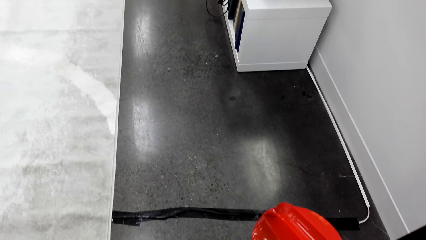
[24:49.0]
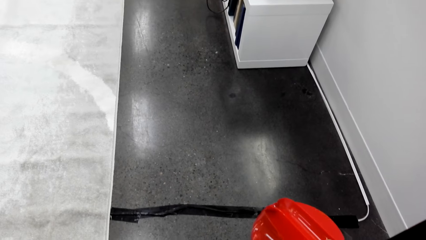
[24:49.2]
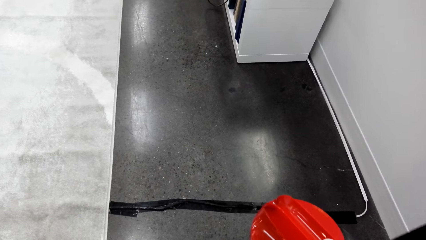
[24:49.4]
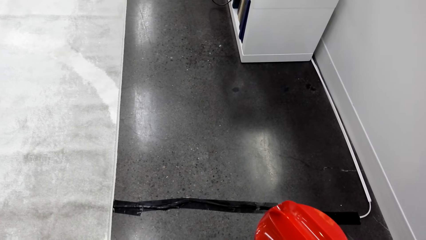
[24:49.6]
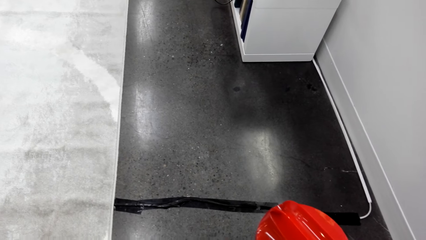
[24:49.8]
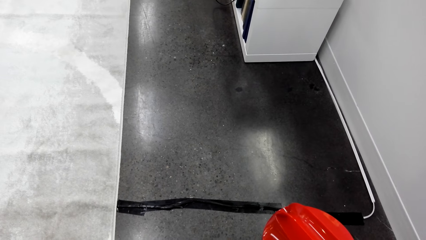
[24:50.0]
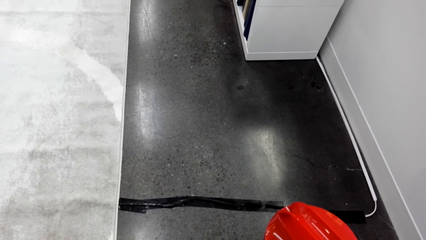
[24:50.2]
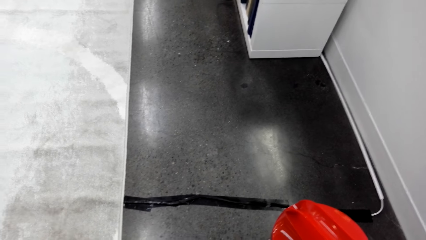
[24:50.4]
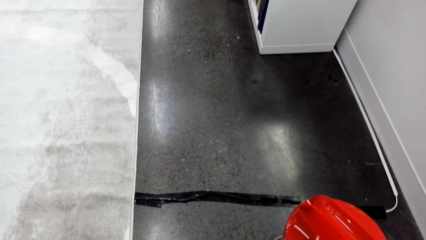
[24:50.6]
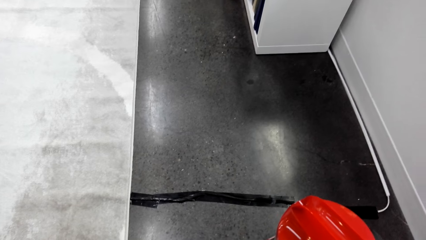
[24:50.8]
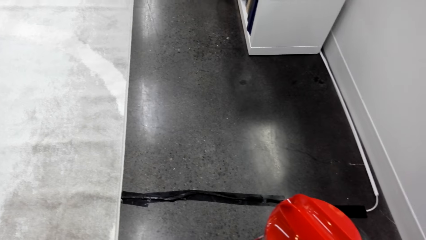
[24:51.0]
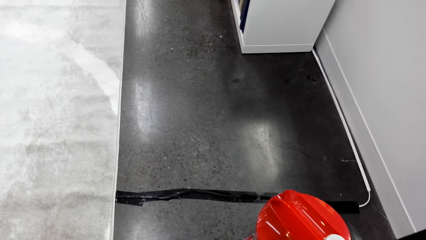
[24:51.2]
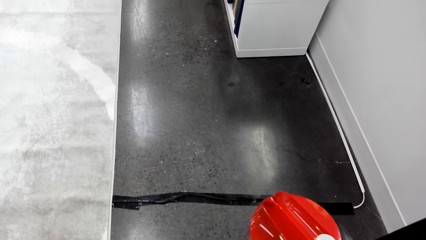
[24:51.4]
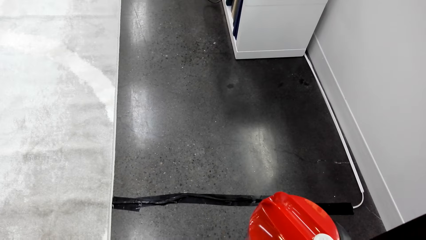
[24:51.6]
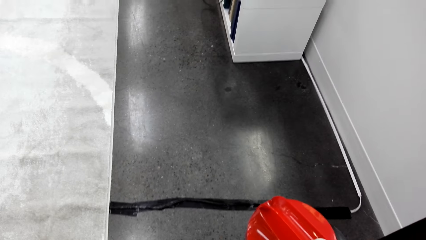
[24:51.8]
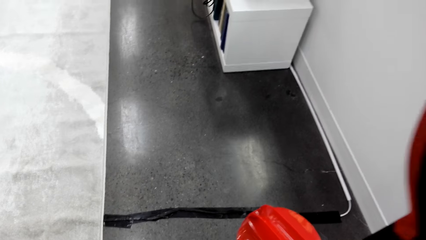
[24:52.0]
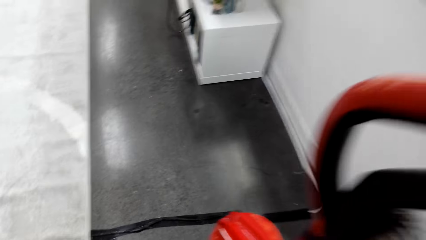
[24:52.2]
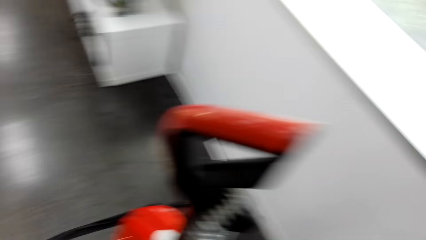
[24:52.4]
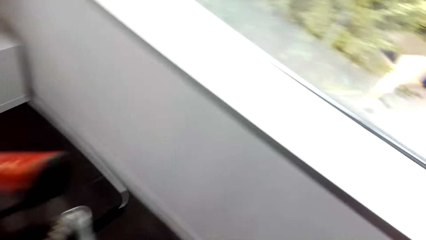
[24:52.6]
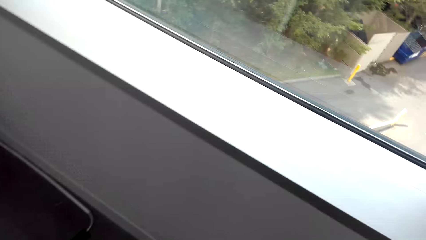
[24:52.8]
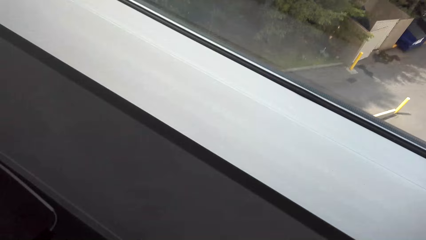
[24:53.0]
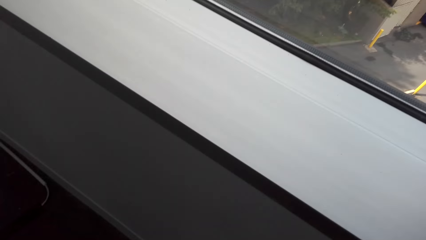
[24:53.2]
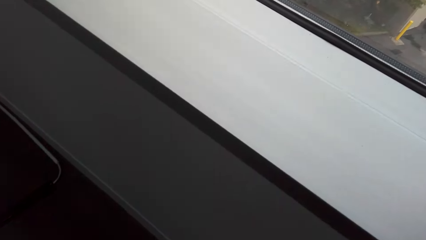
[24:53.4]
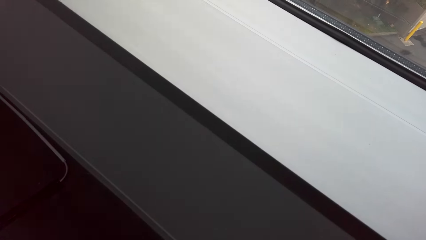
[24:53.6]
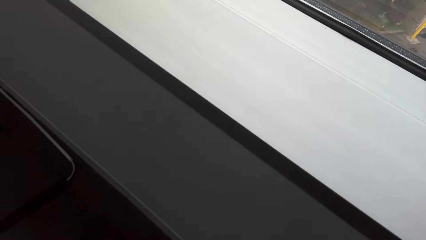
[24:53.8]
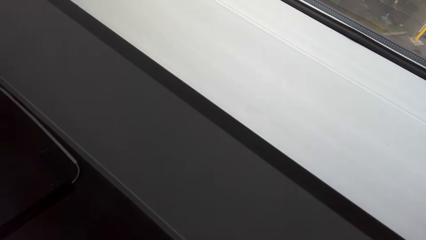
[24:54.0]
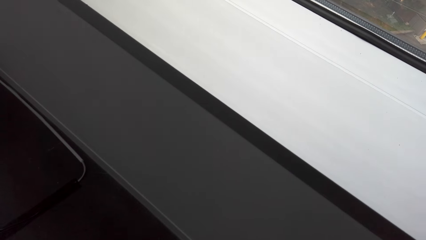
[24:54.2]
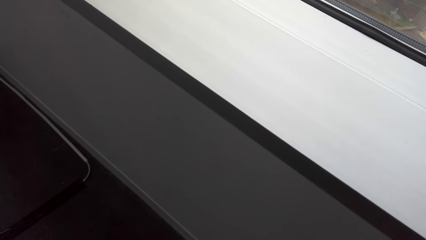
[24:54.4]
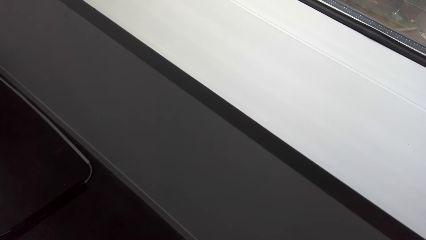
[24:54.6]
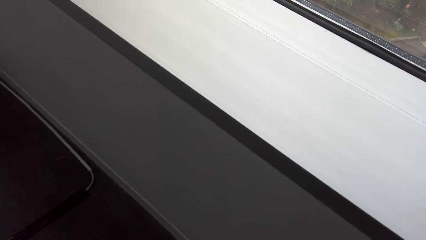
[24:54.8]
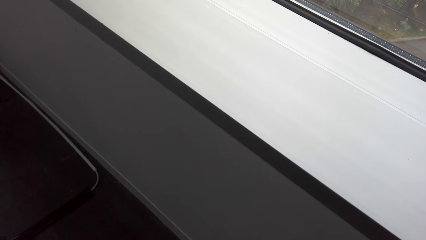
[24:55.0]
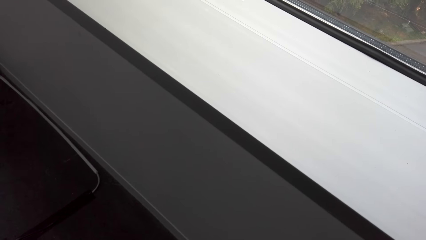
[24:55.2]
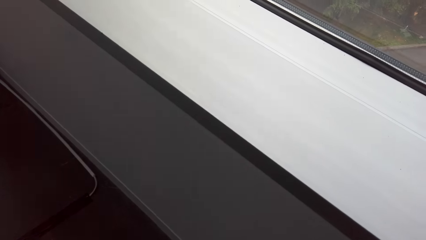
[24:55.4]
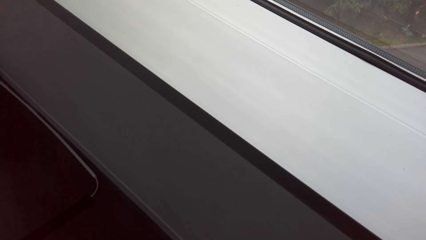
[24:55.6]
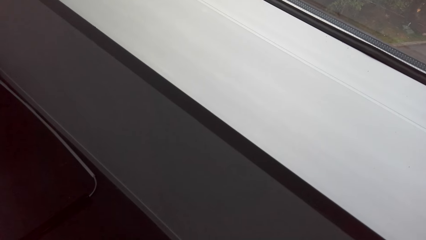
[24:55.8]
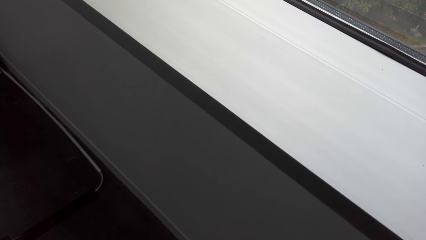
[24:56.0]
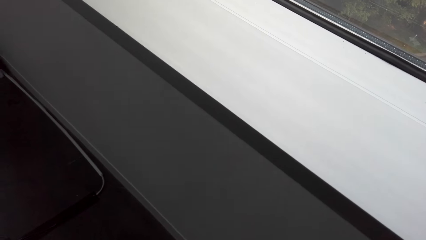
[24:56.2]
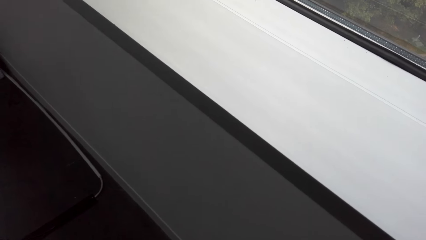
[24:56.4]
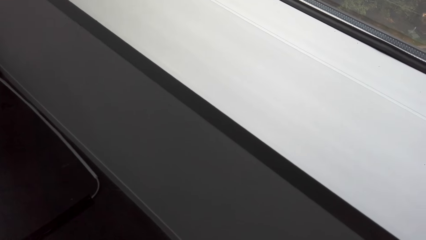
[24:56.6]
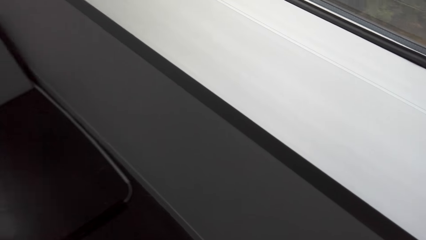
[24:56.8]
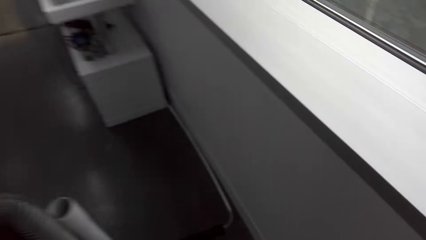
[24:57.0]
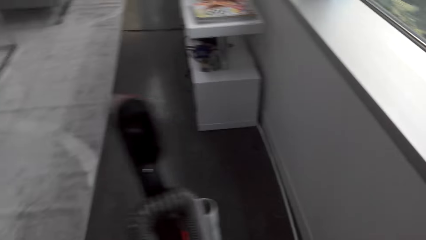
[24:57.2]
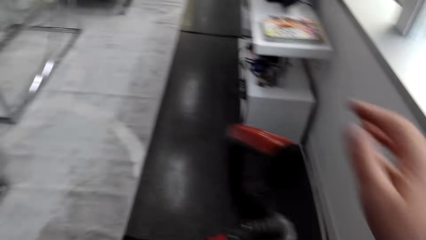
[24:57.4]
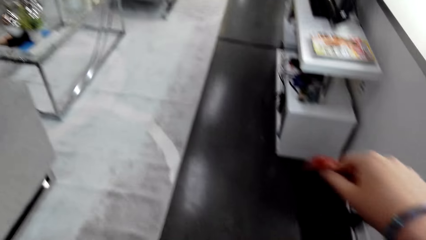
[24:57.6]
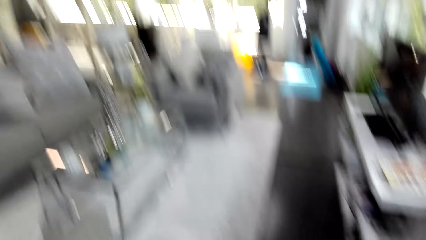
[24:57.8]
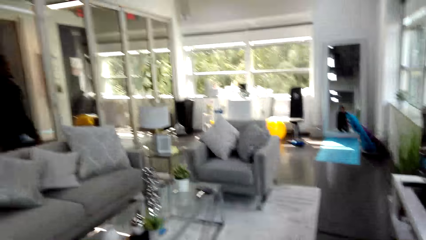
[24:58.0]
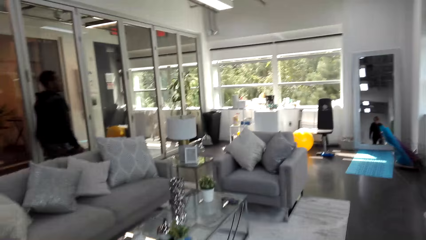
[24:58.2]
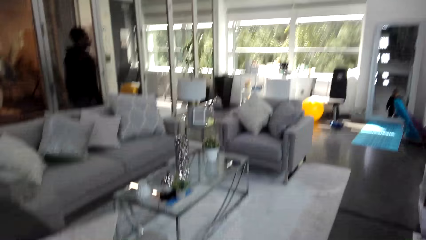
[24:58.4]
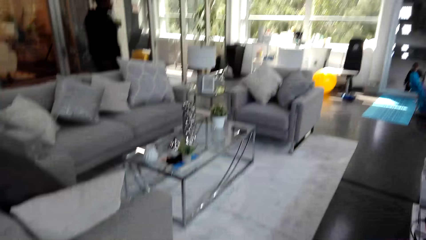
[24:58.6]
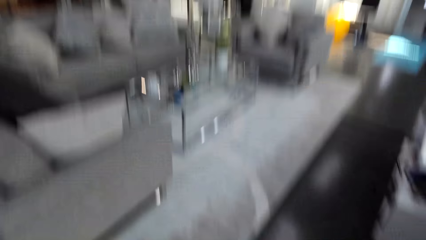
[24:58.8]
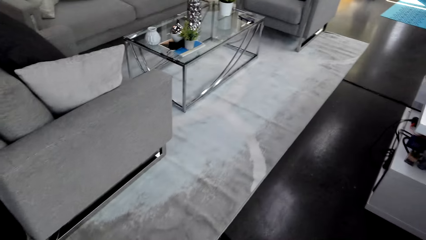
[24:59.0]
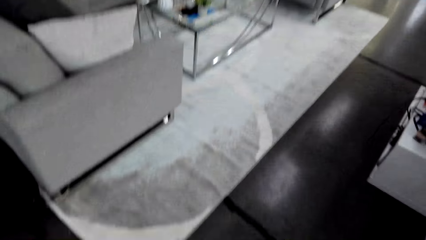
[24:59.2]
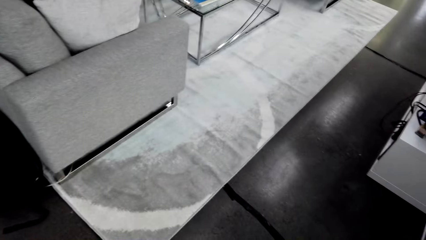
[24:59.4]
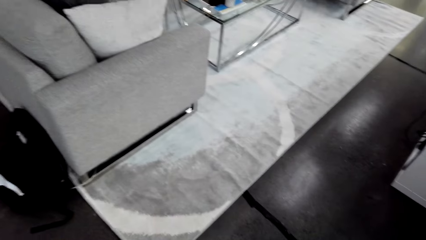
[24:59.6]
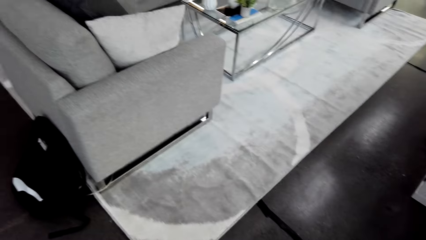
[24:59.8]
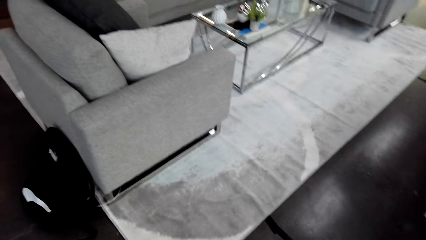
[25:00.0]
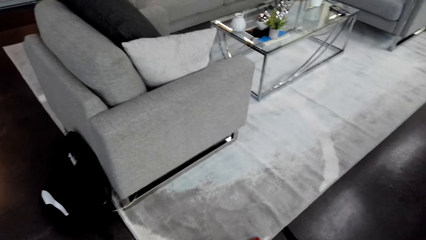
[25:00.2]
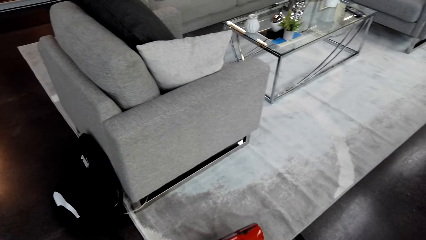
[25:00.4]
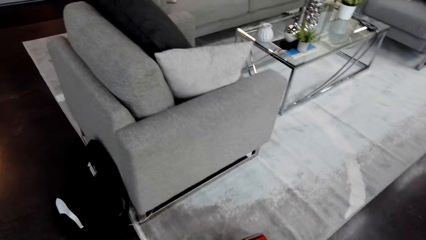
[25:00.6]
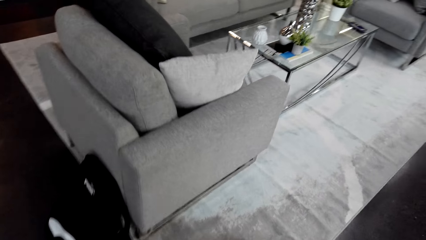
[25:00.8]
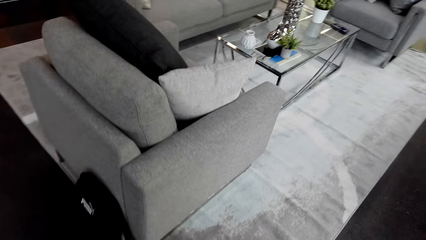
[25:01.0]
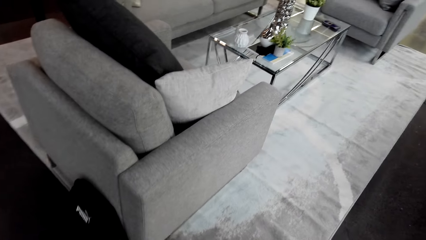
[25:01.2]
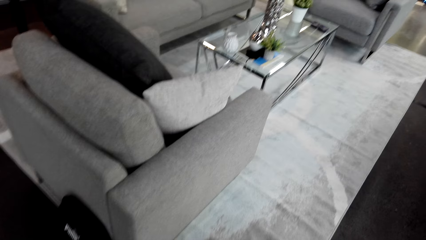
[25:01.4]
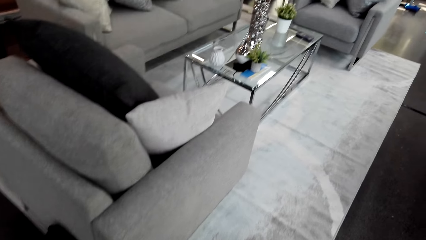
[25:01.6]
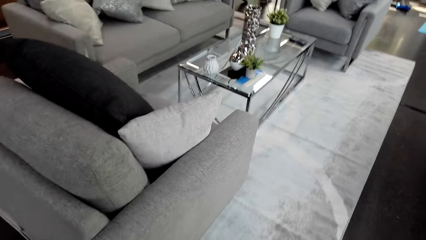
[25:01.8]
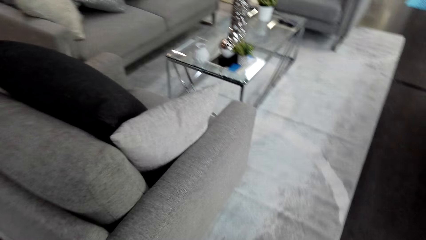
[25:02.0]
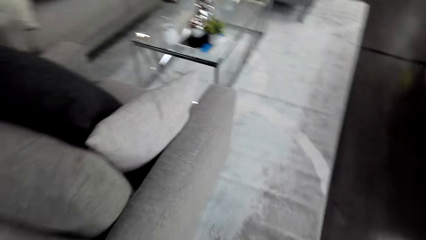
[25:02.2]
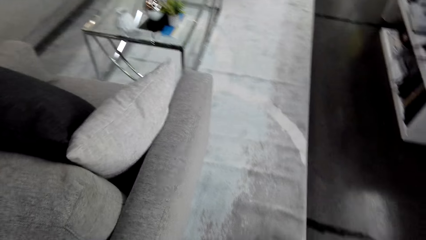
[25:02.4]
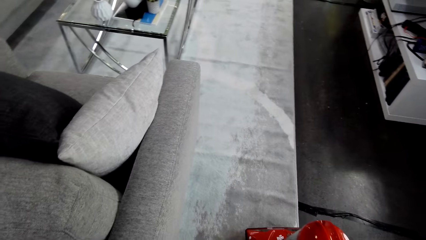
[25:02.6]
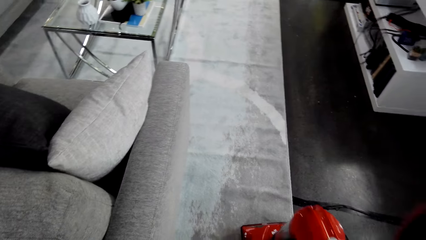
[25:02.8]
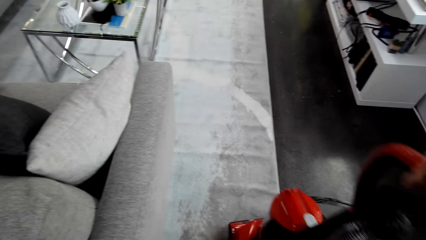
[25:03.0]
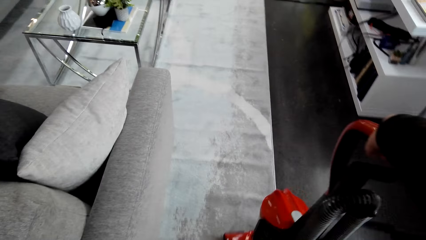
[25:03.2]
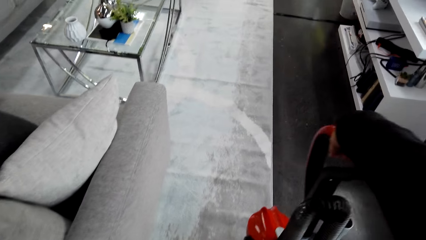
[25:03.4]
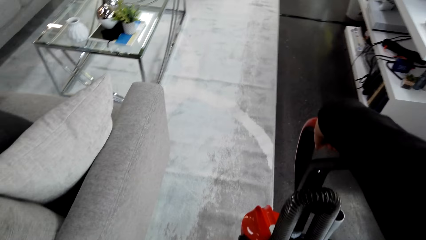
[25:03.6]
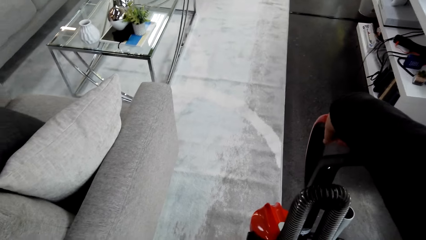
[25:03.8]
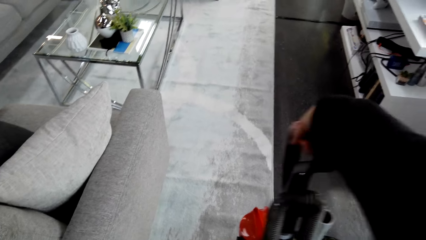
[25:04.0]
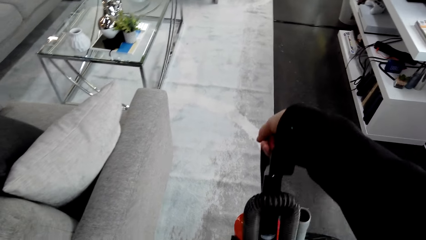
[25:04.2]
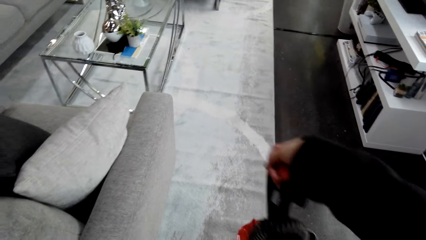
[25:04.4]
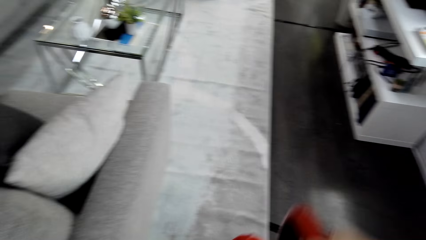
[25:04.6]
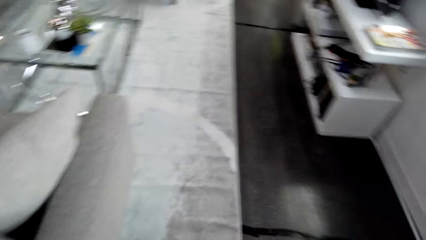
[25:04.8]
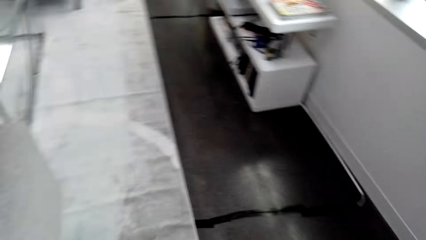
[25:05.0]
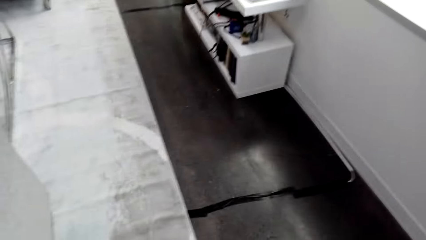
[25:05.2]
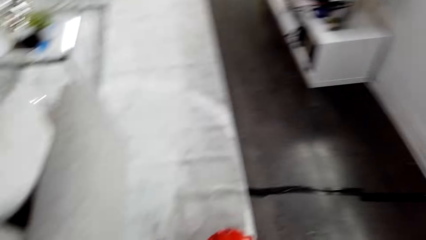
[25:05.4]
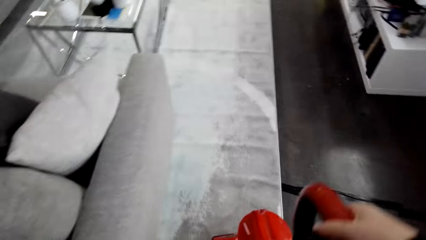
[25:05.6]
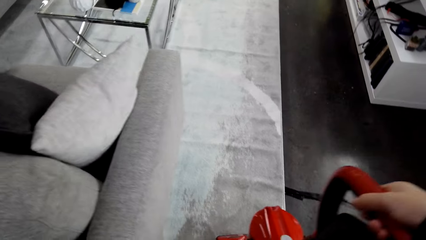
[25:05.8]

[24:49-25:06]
The camera wearer does something on the wall. They converse with a man. They converse with the man again. They adjust the vacuum cleaner.
